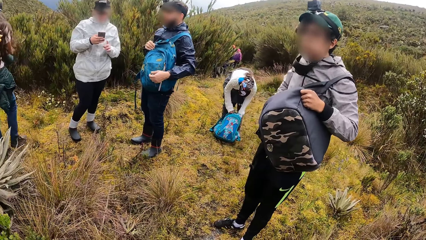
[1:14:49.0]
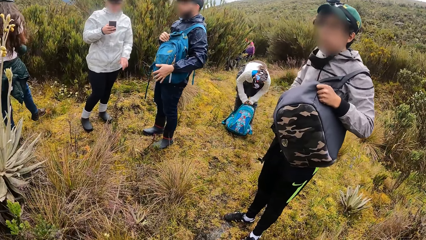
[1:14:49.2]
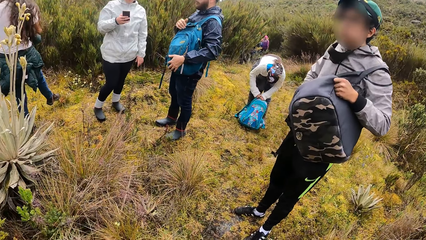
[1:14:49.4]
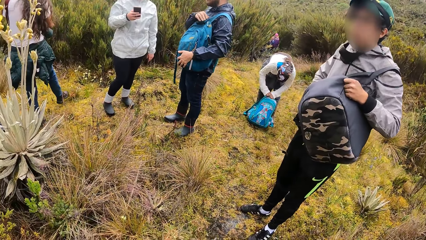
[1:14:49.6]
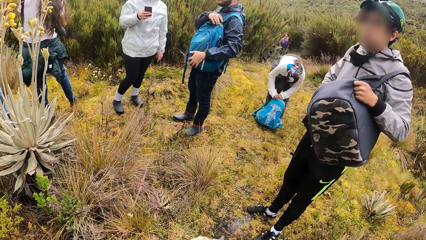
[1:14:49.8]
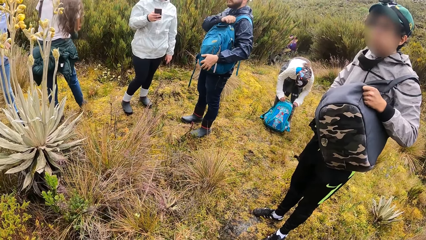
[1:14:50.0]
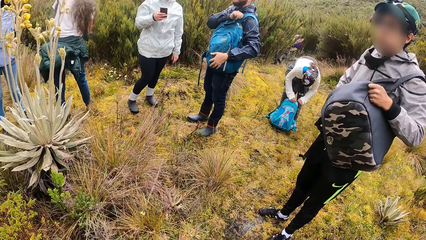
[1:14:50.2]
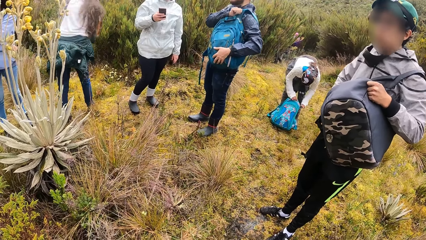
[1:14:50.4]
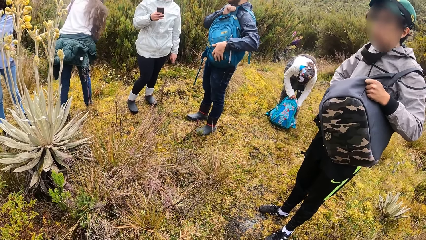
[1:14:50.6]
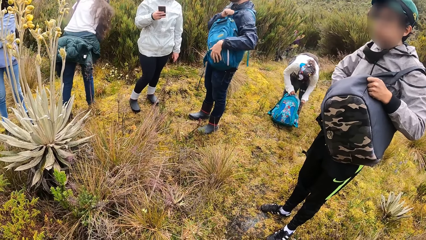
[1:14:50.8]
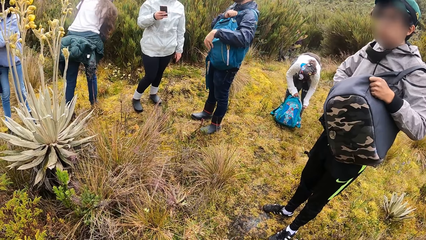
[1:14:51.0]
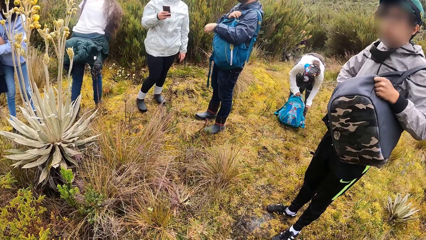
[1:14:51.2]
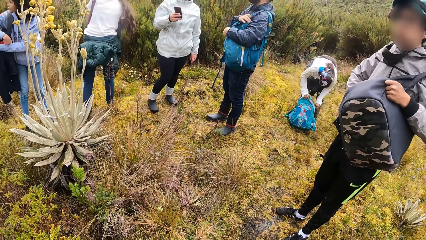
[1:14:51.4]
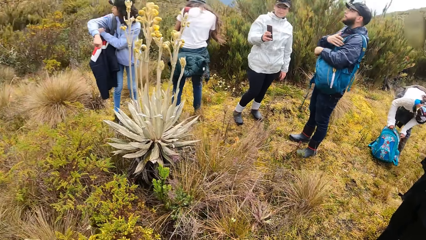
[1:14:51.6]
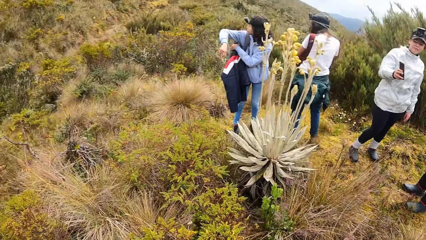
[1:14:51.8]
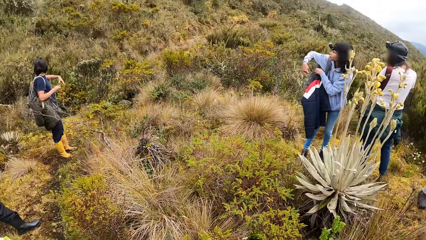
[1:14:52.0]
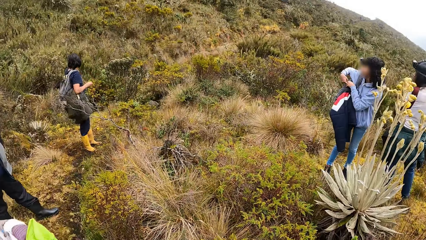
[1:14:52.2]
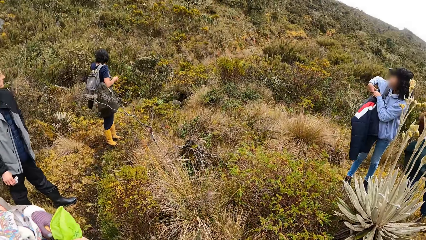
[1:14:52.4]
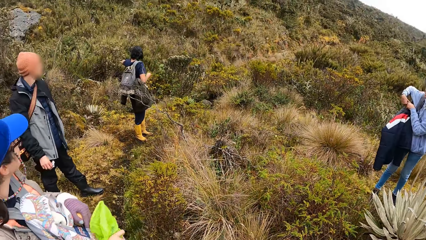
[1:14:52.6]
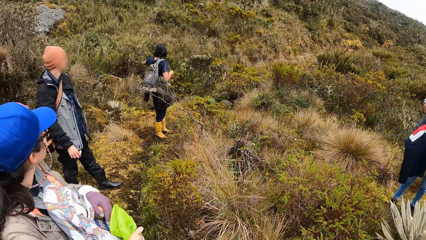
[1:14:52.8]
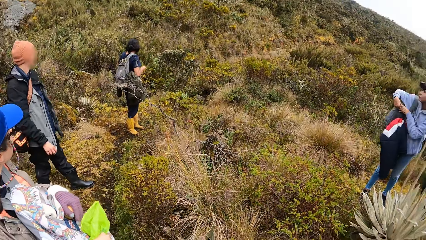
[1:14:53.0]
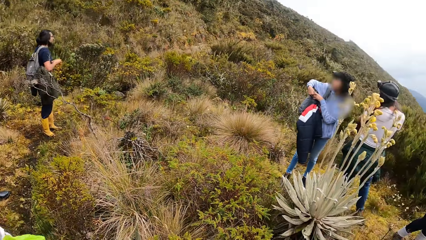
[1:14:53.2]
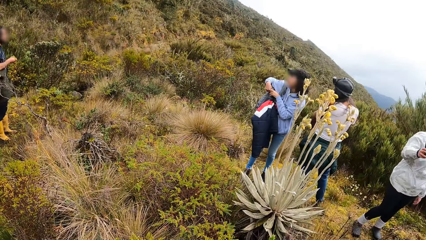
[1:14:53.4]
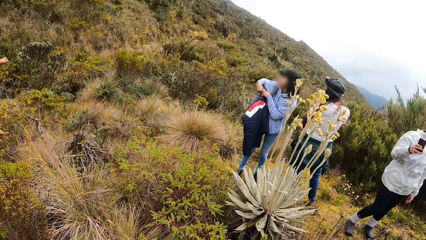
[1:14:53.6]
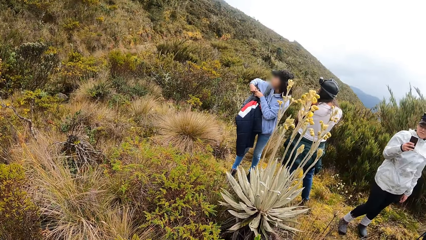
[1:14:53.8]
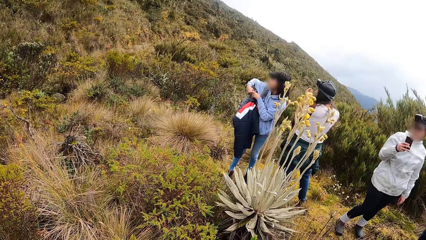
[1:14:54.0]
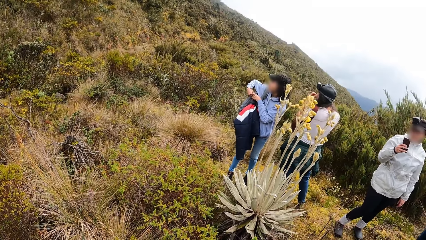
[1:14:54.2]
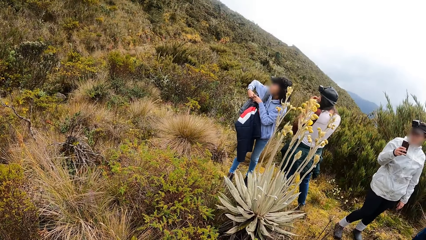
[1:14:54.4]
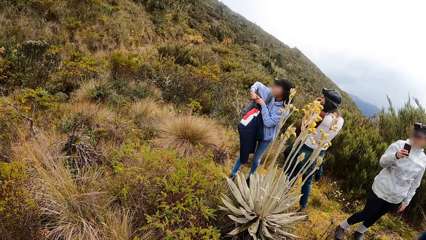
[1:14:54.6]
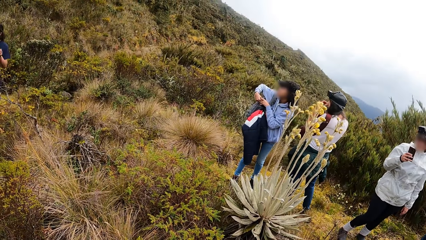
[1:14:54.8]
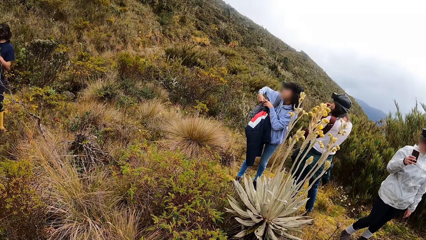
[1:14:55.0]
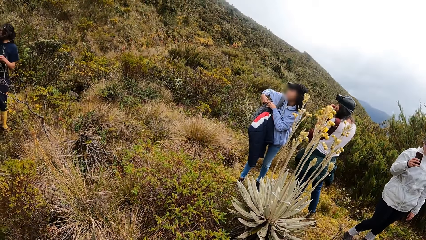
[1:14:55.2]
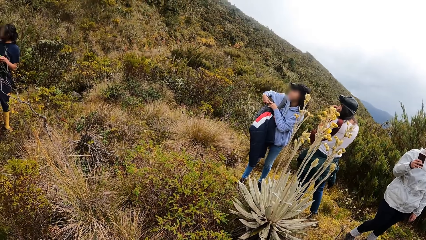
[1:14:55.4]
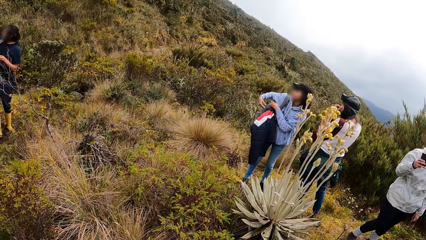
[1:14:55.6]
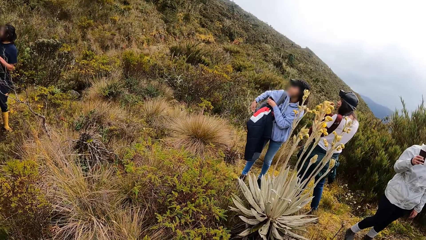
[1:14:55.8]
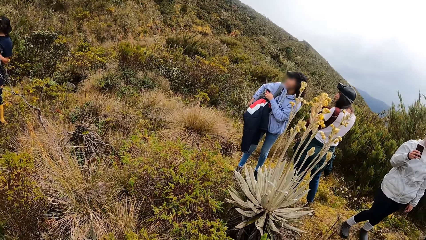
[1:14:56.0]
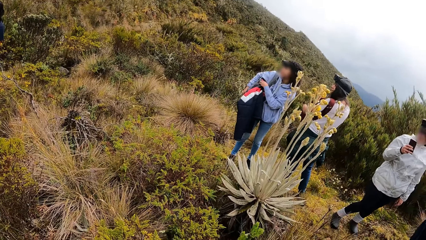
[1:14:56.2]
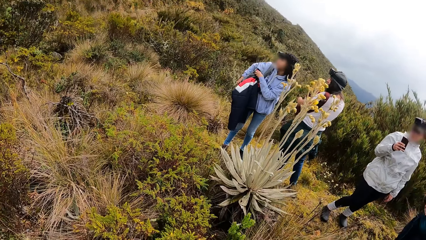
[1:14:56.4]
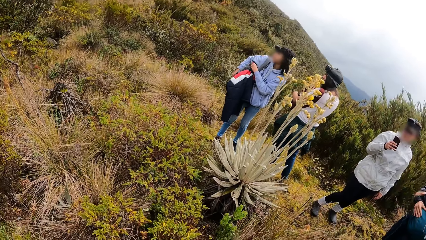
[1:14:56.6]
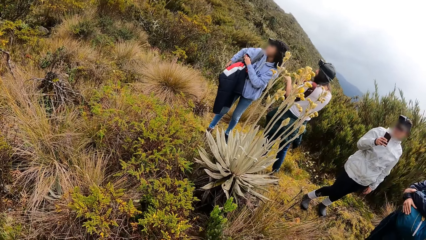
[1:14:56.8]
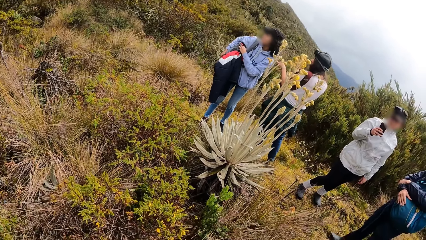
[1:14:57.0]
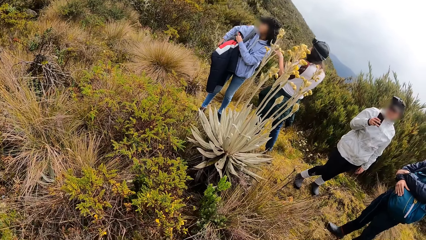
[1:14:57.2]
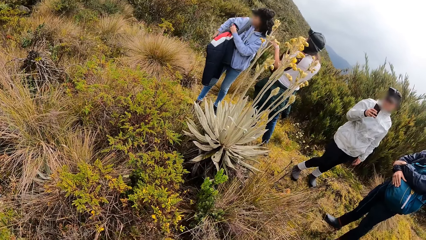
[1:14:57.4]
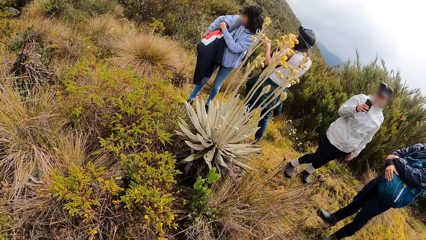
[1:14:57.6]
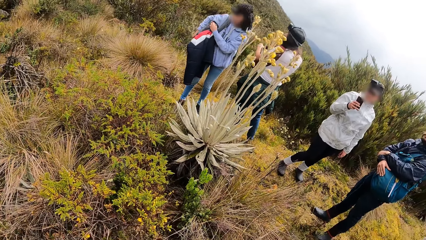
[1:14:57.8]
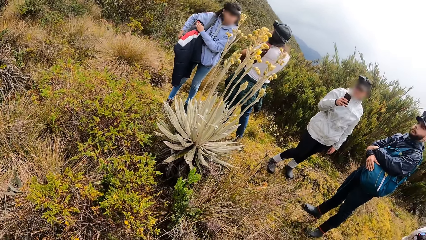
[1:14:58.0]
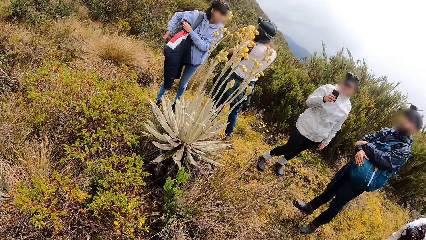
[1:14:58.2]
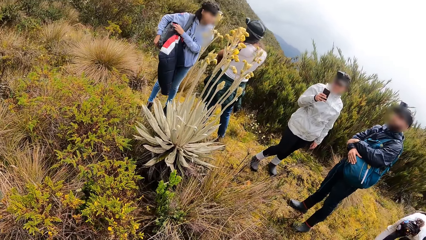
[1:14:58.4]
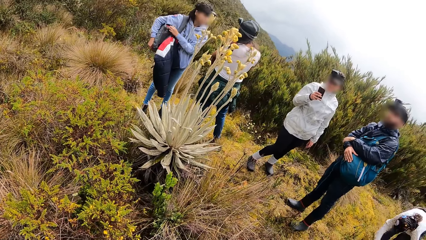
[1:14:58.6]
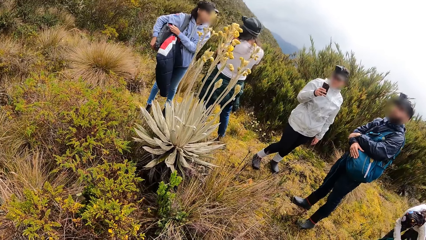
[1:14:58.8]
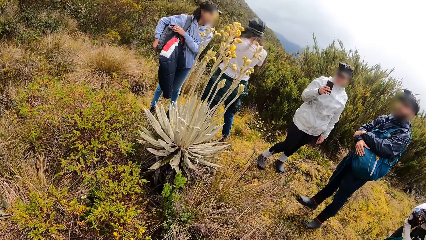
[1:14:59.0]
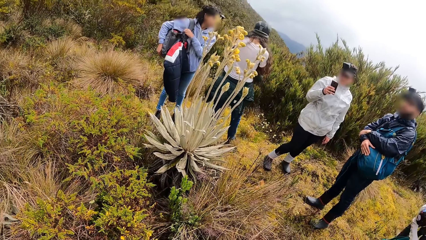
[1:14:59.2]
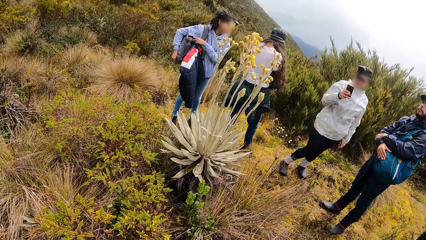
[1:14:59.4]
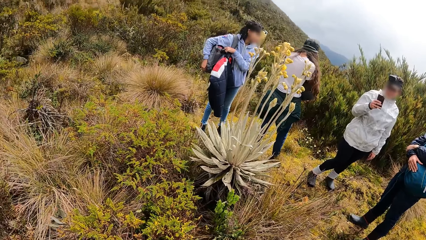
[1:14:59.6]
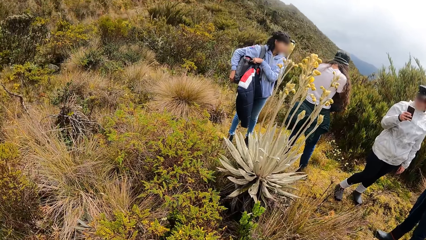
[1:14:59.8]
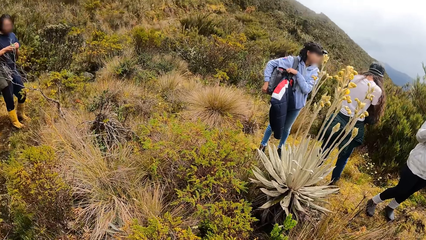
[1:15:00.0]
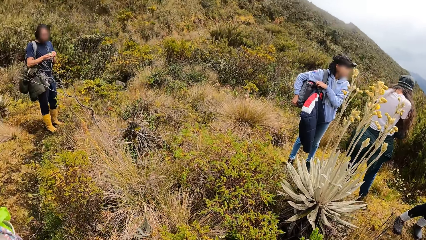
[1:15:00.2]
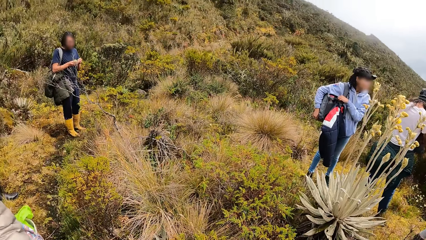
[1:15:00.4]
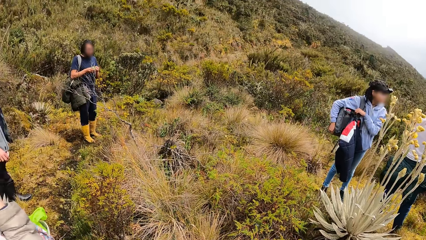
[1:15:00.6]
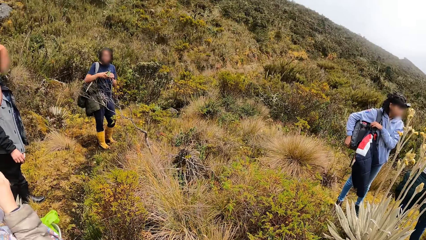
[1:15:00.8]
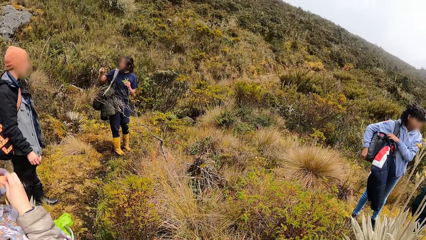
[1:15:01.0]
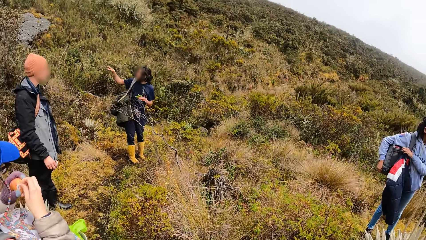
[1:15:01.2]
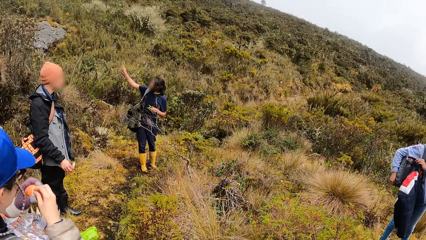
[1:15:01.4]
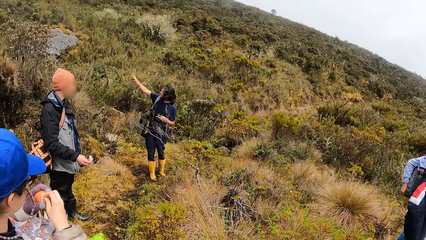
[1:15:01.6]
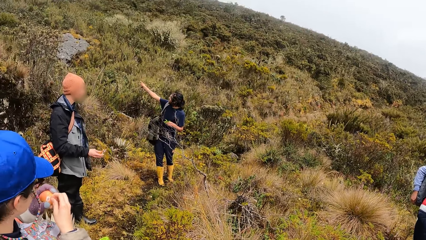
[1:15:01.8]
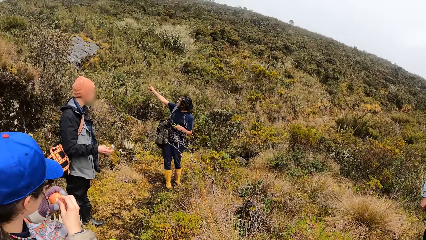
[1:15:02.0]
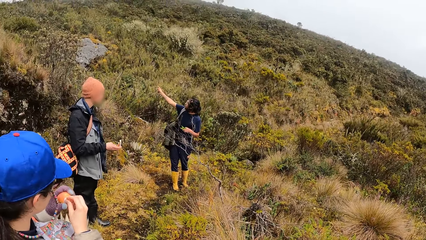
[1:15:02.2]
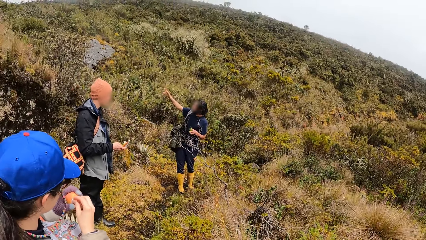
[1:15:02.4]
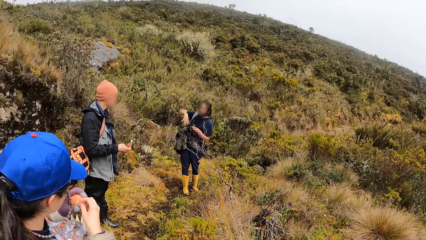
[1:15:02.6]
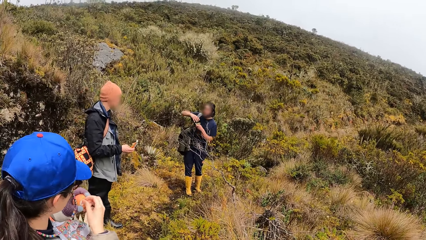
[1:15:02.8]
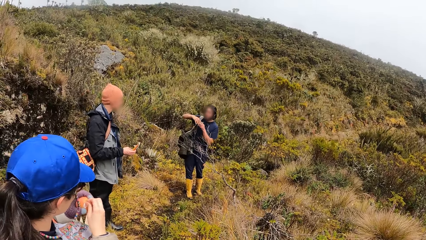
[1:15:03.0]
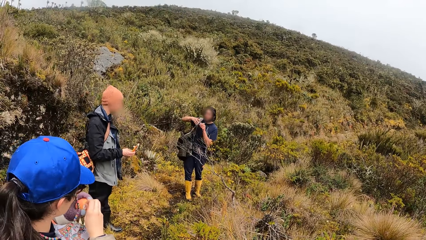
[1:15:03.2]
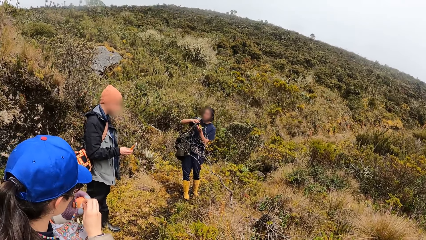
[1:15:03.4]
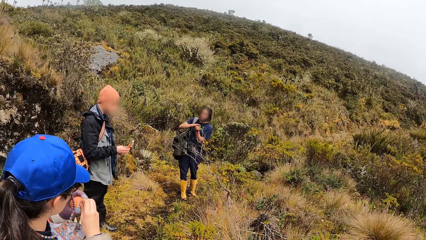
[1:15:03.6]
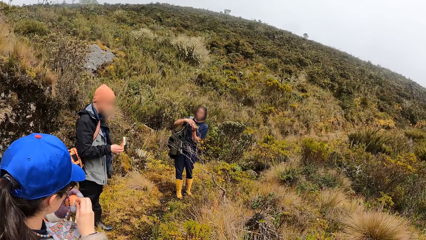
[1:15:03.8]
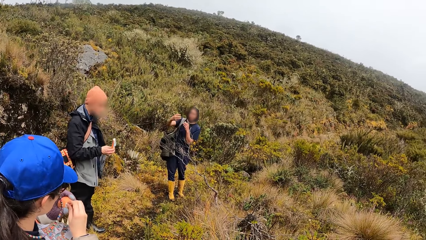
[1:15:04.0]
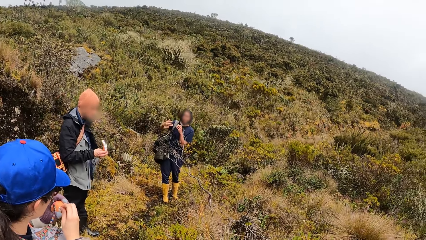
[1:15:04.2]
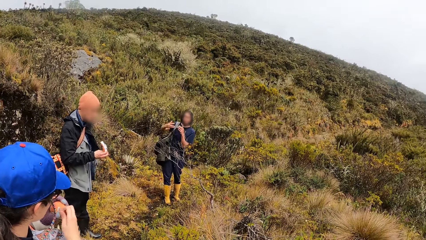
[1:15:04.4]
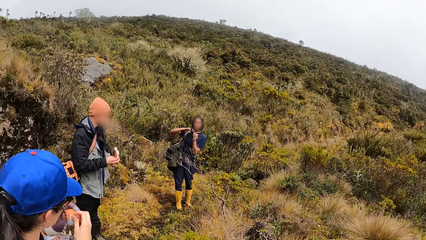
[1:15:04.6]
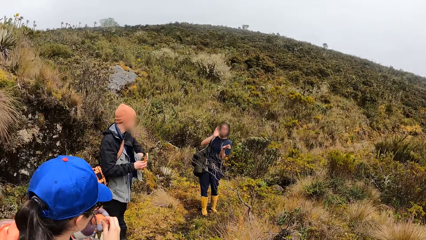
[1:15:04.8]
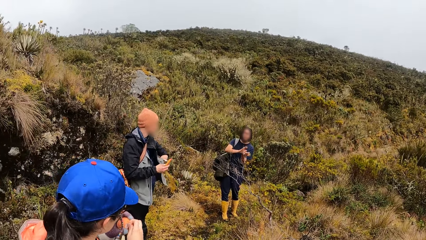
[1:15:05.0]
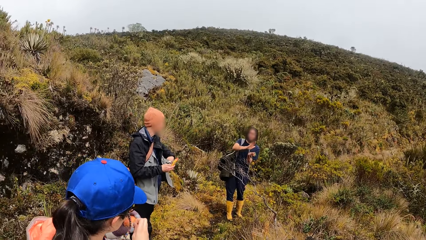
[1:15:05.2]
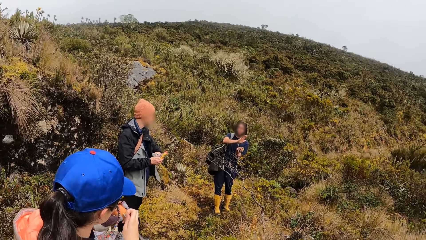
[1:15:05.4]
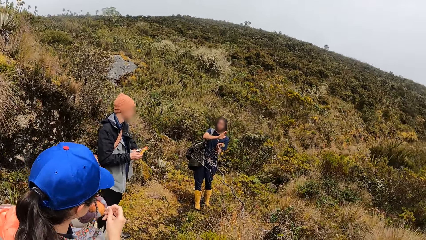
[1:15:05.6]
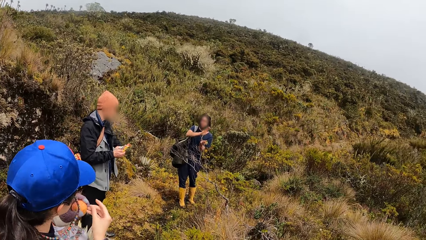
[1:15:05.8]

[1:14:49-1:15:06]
A woman zips the backpack on the grassy pathway with her left hand. Another woman interacts with the phone with her right hand. A man adjusts the backpack over his left arm with his right hand. A third woman fiddles with the backpack over her right arm with both hands. A fourth woman scratches her face with her right hand and taps the third woman's shoulder with her left hand. Another man holds a plant with his left hand. A fifth woman removes a paper with her right hand from an apple in her left gloved hand. A man points out in a direction.
